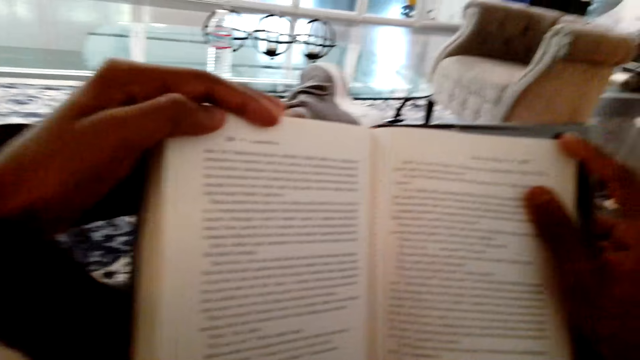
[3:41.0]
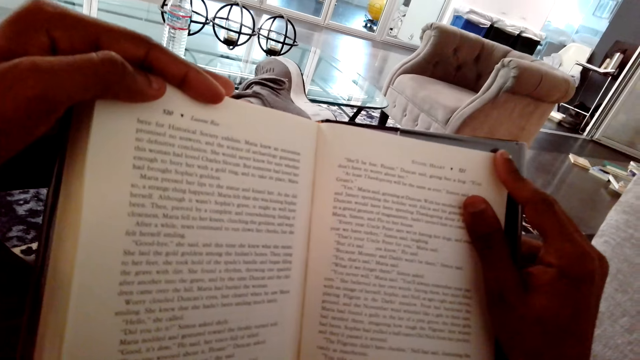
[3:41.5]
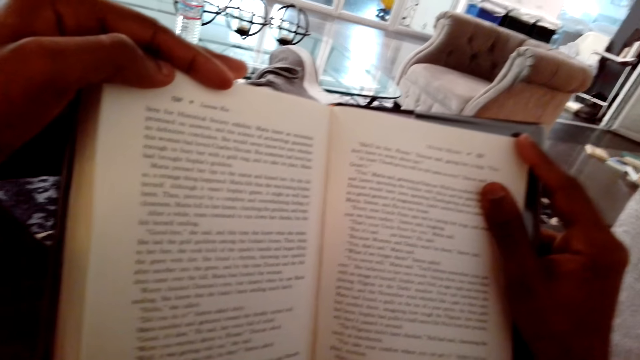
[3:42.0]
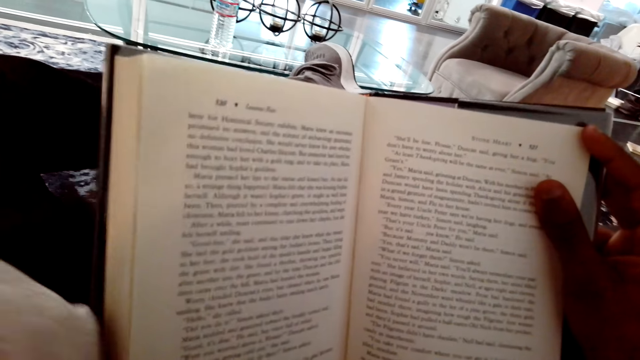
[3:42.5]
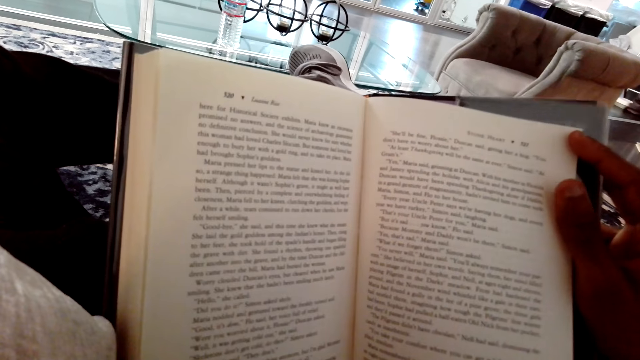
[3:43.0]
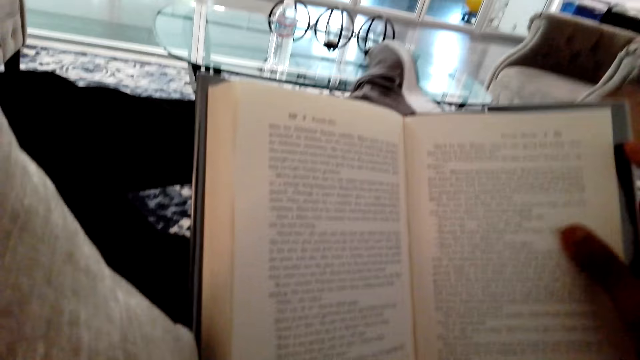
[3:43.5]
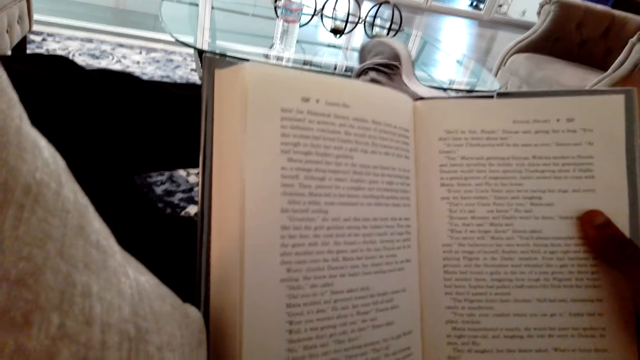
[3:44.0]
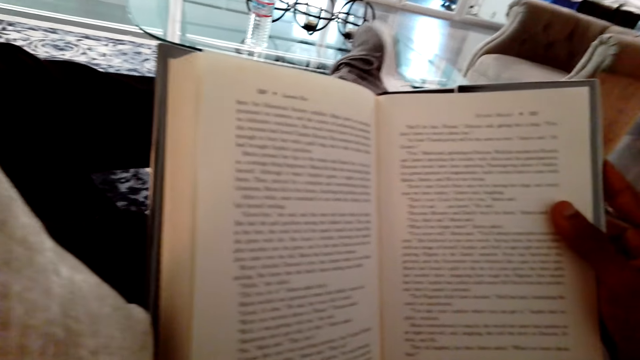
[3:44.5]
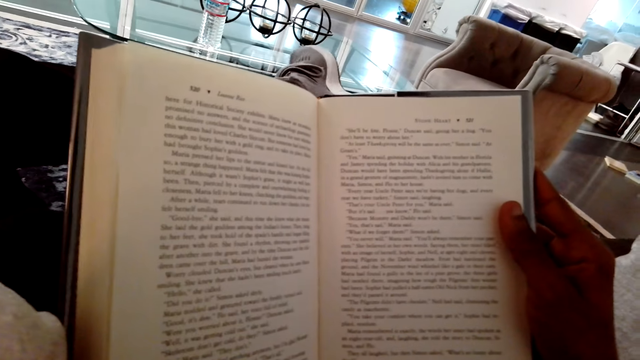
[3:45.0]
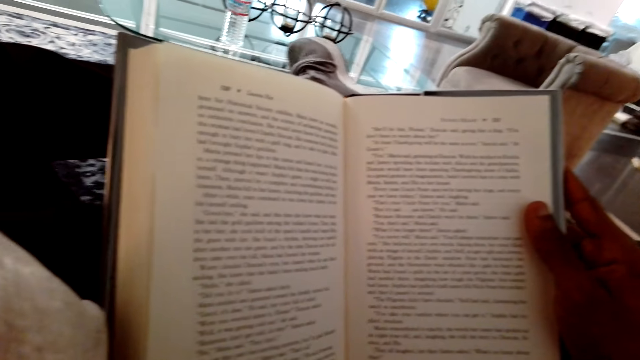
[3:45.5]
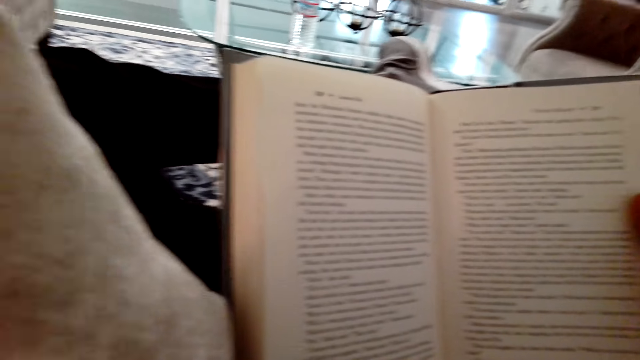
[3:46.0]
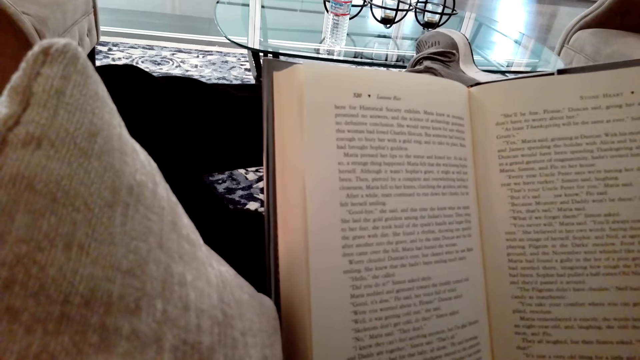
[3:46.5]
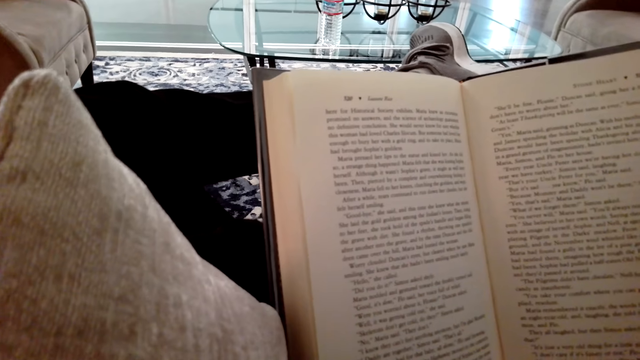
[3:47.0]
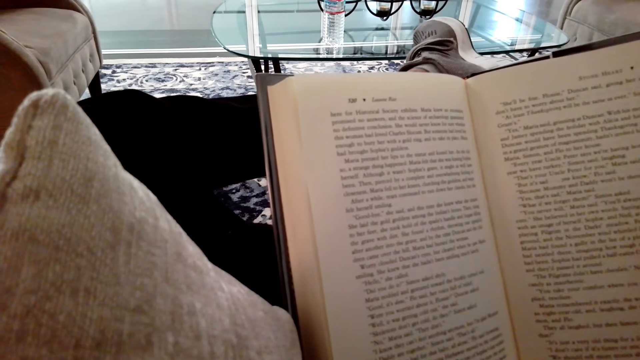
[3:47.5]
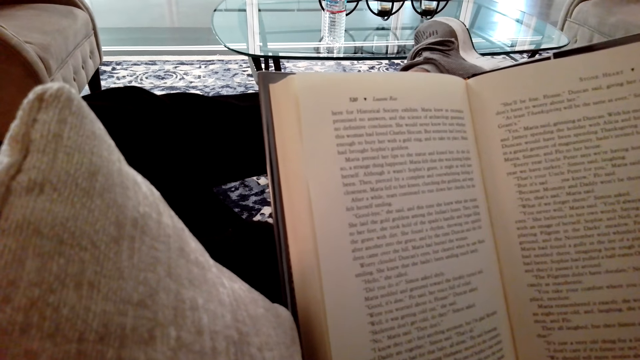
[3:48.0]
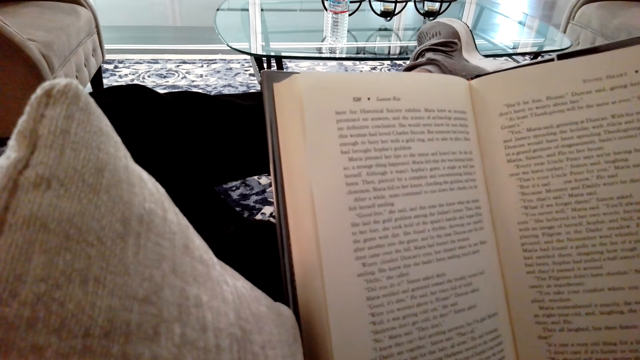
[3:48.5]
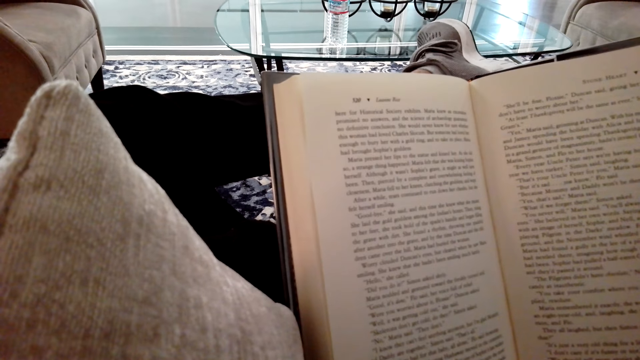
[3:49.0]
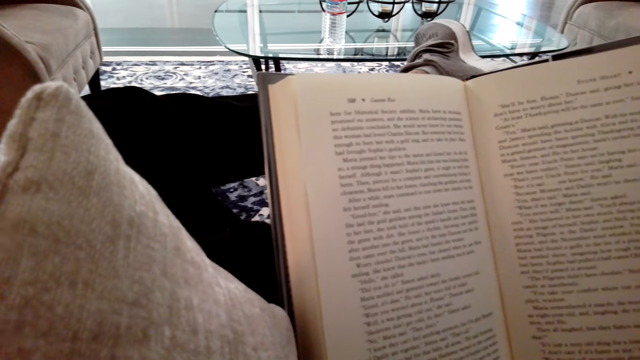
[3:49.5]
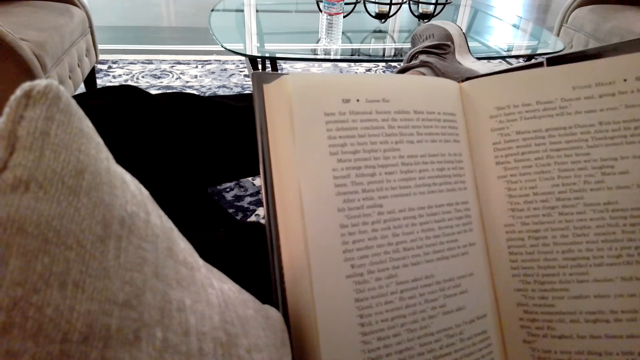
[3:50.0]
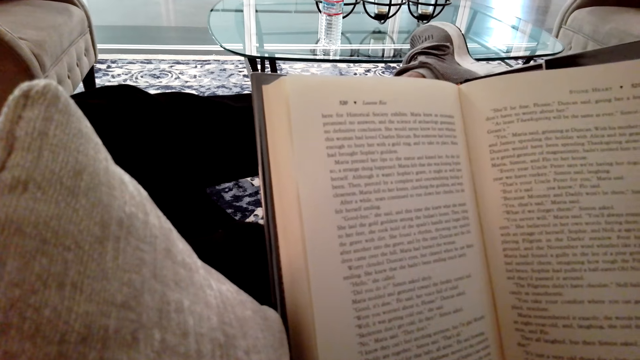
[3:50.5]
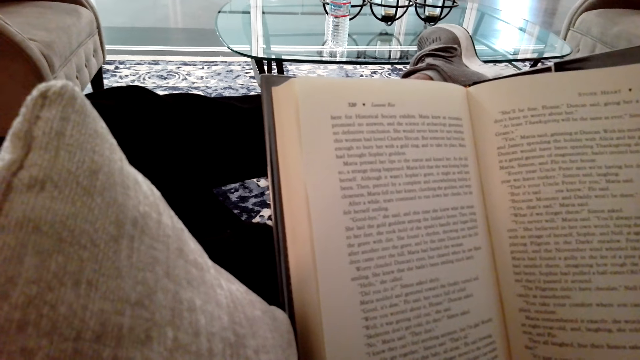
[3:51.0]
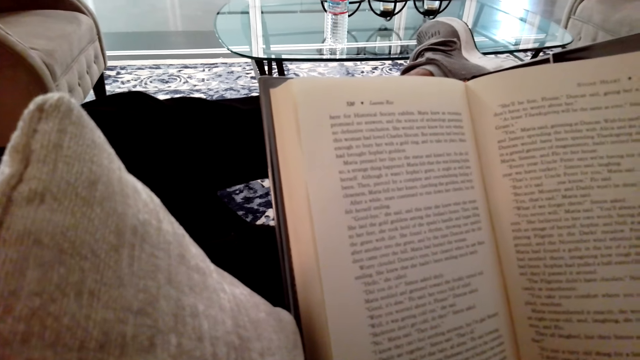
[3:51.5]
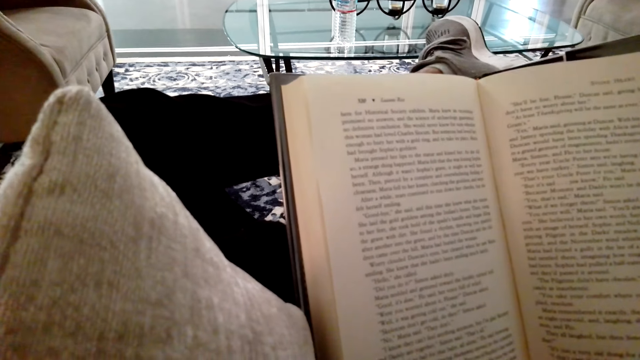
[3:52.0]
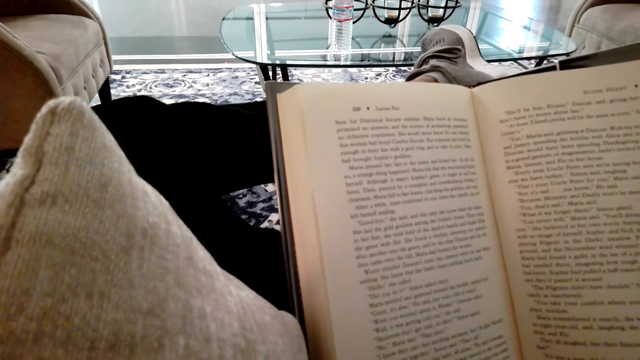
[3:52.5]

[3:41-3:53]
The camera wearer looks around. They hold the novel well. They read the novel. They shake a foot.

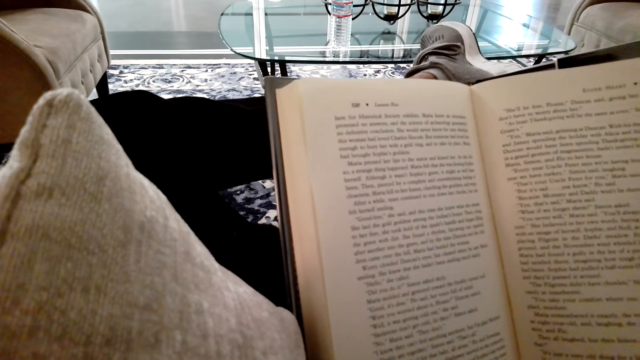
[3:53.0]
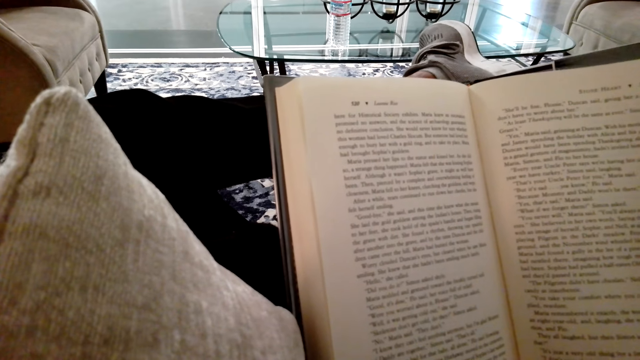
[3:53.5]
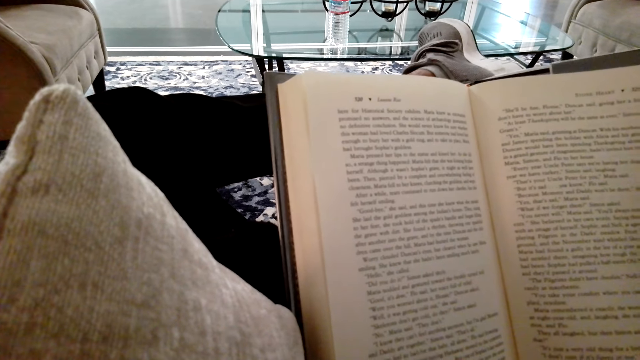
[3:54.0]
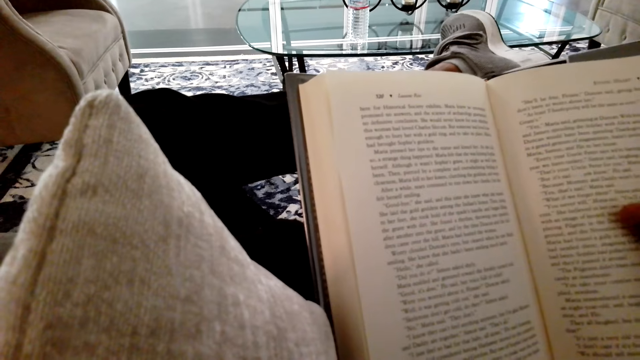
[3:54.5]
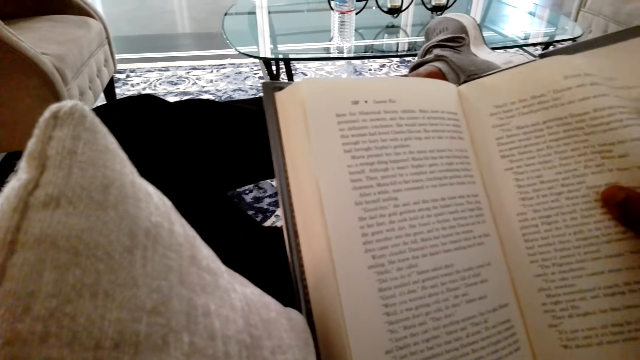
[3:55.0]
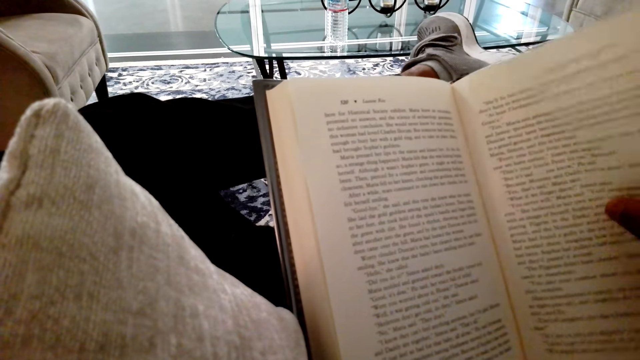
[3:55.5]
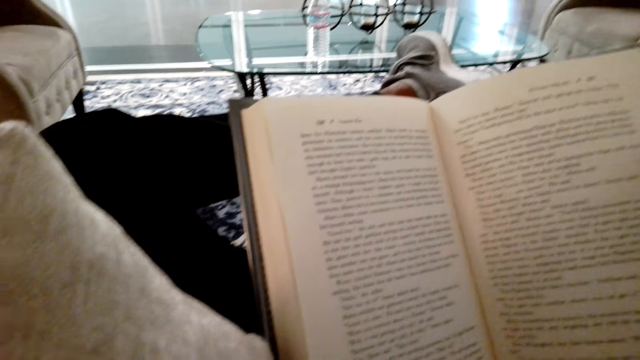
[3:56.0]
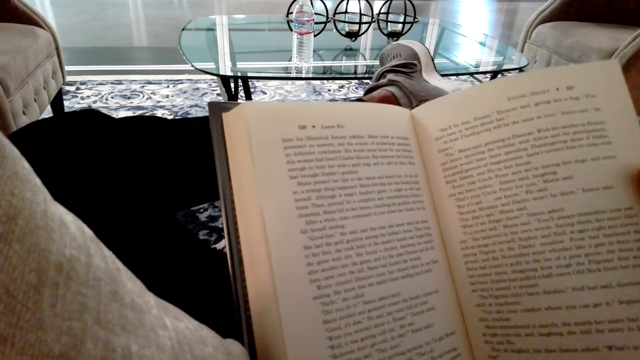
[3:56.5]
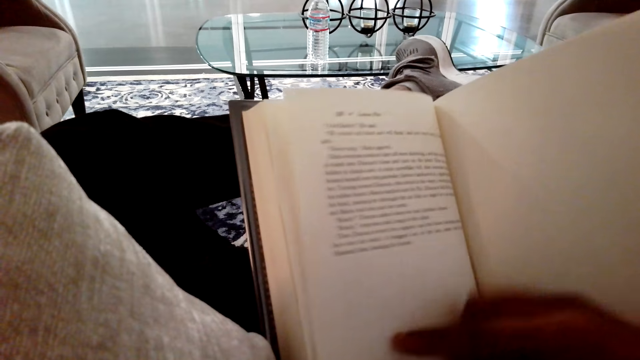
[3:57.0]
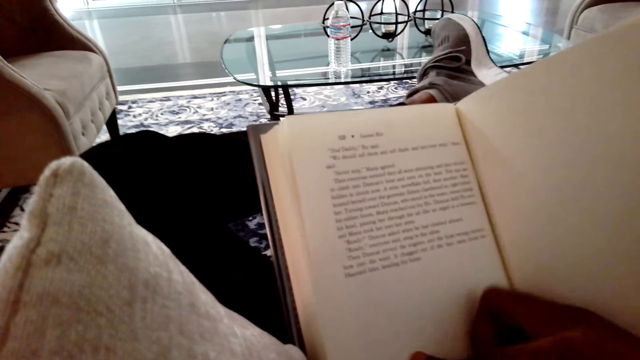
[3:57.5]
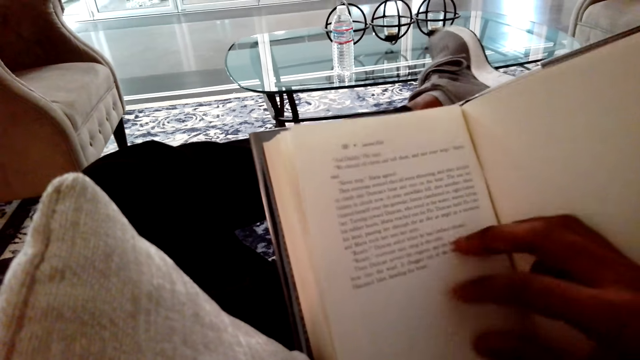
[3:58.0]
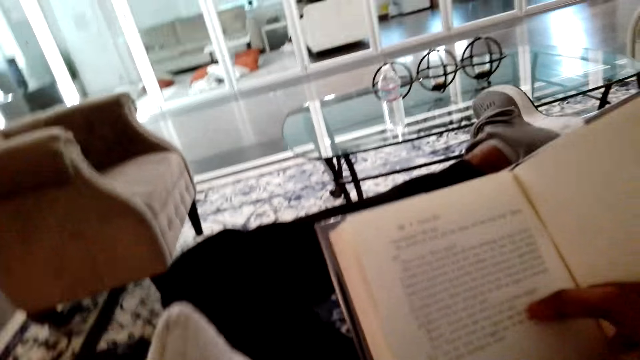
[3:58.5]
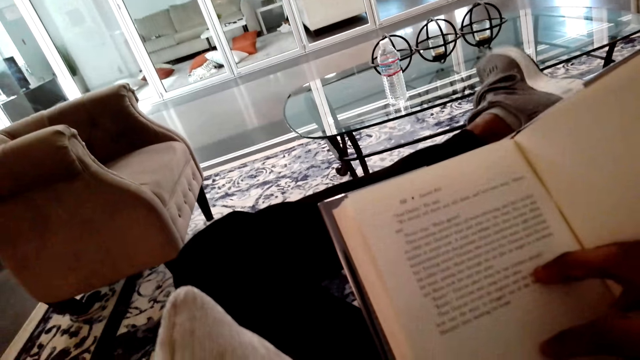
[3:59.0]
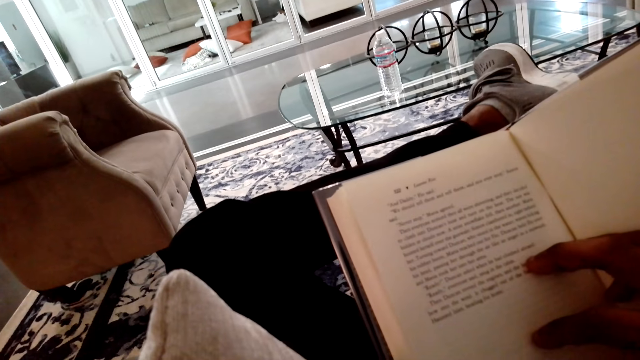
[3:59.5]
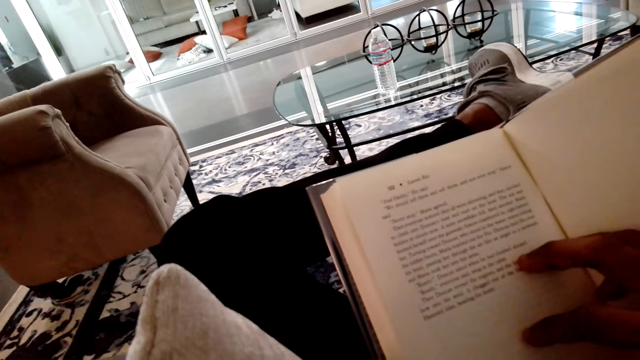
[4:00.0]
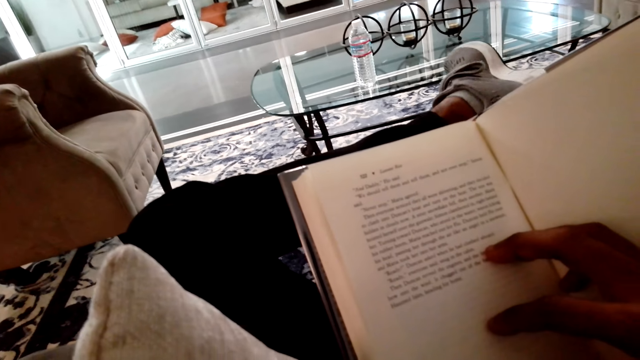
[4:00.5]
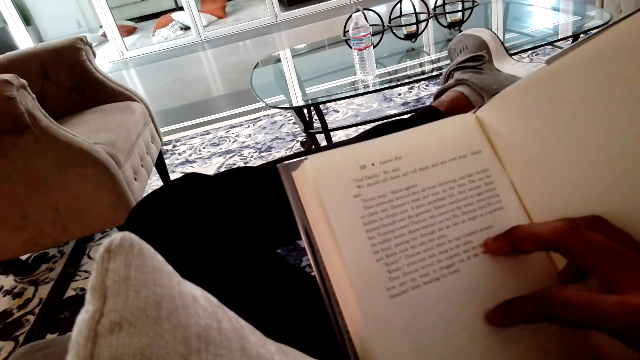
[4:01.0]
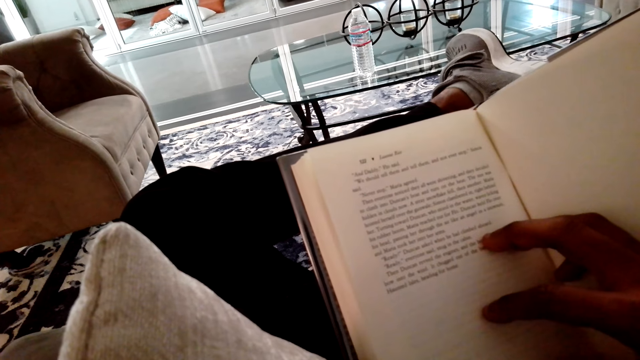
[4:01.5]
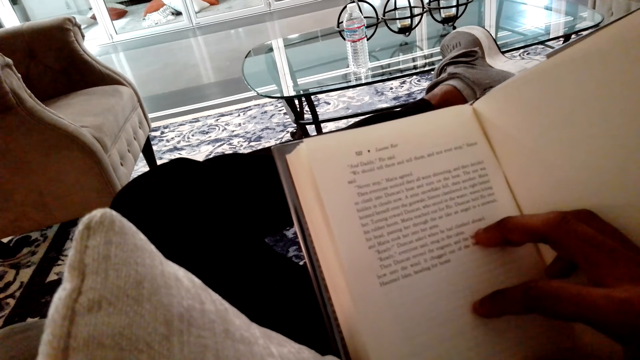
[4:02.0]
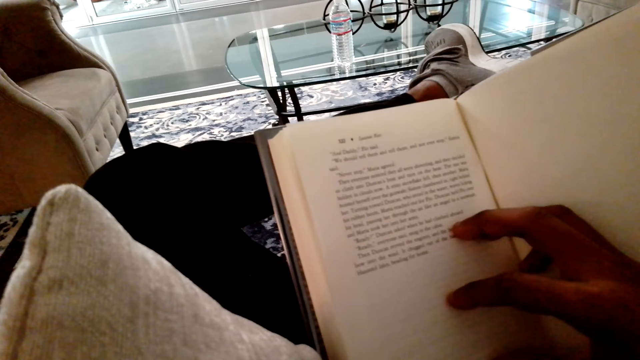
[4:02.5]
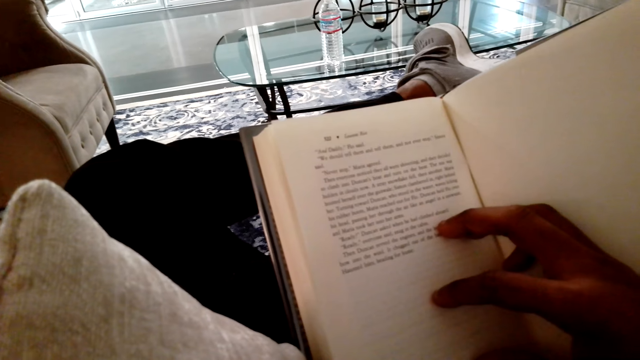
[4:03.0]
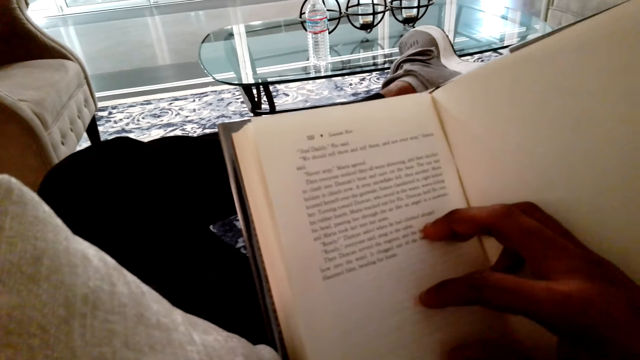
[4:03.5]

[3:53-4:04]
The camera wearer opens another page of the novel. They read the novel. They shake a foot.
